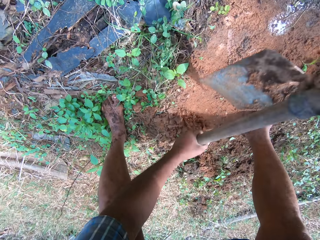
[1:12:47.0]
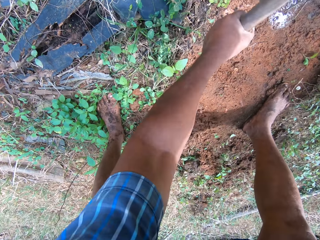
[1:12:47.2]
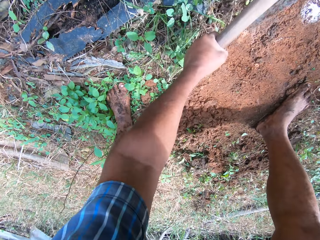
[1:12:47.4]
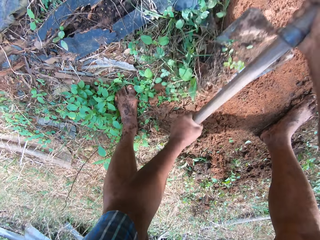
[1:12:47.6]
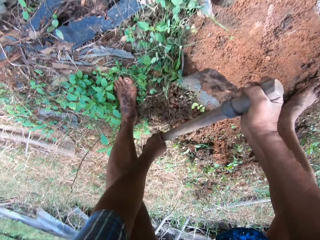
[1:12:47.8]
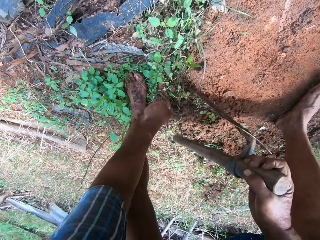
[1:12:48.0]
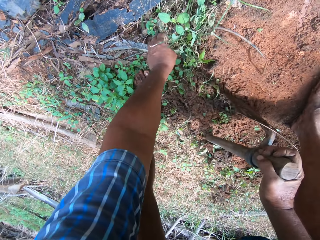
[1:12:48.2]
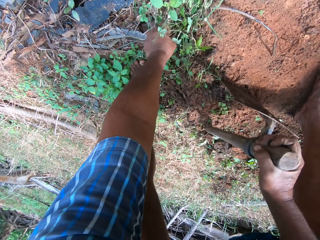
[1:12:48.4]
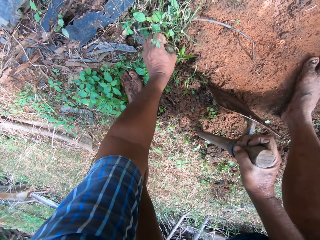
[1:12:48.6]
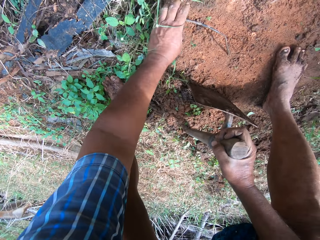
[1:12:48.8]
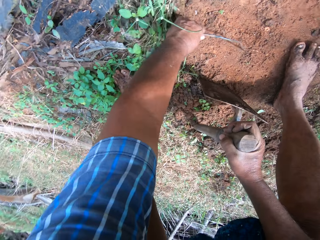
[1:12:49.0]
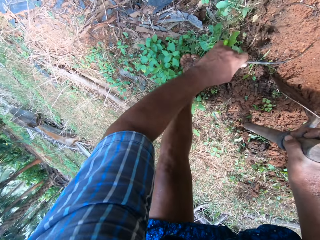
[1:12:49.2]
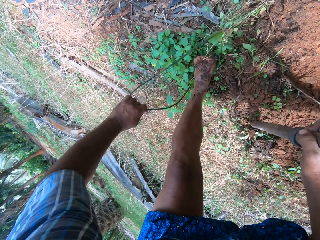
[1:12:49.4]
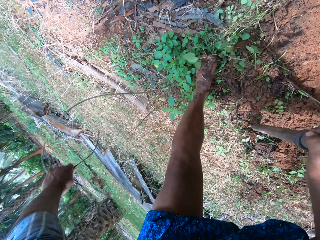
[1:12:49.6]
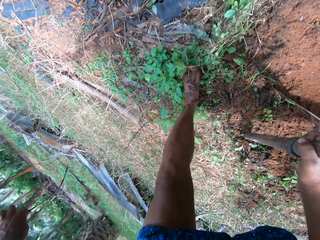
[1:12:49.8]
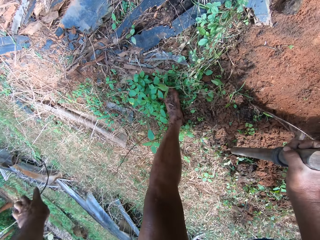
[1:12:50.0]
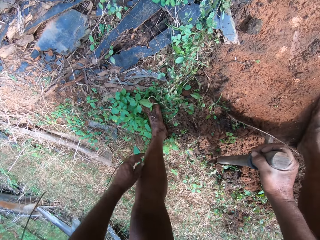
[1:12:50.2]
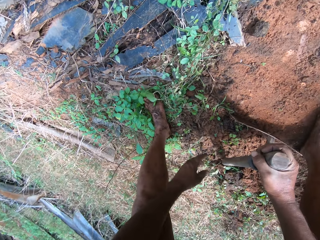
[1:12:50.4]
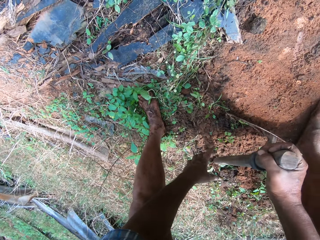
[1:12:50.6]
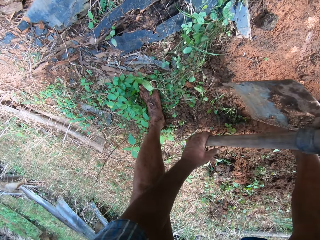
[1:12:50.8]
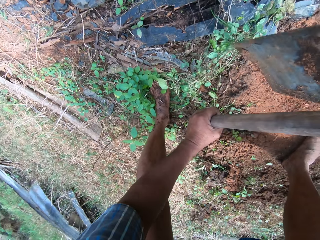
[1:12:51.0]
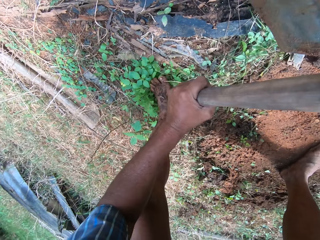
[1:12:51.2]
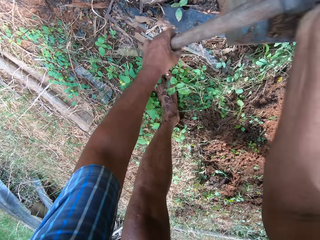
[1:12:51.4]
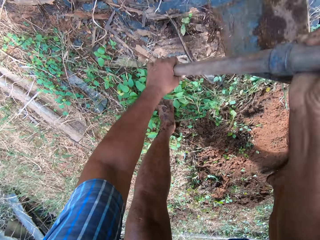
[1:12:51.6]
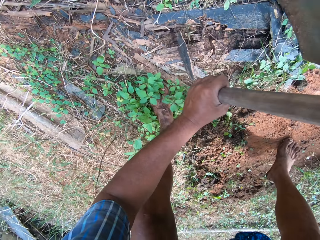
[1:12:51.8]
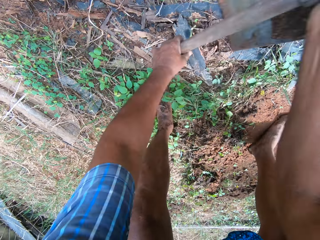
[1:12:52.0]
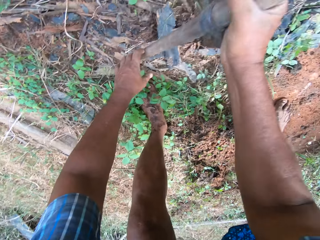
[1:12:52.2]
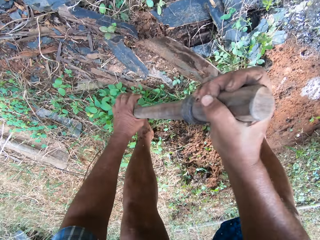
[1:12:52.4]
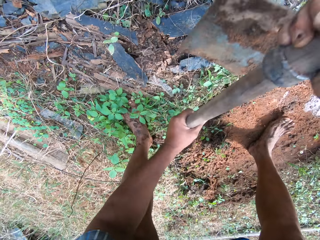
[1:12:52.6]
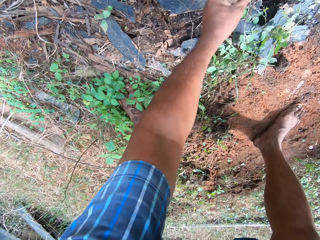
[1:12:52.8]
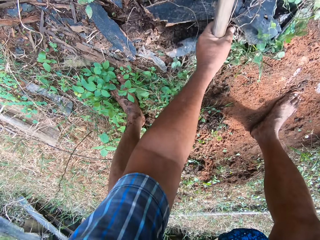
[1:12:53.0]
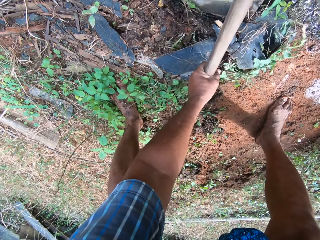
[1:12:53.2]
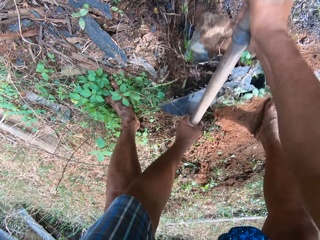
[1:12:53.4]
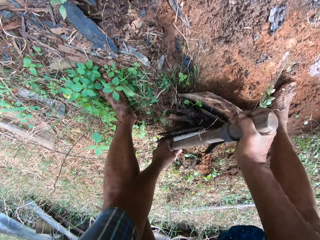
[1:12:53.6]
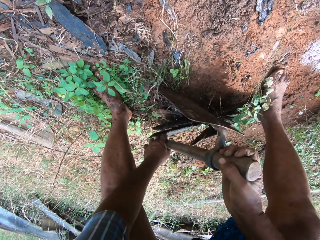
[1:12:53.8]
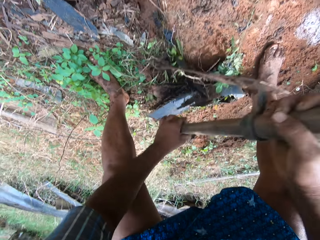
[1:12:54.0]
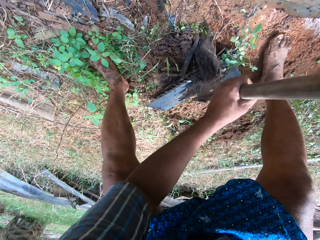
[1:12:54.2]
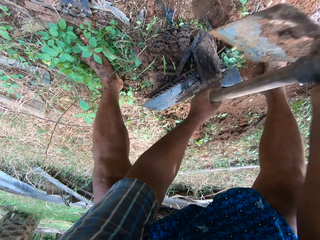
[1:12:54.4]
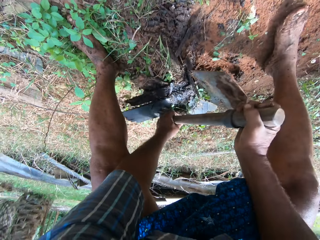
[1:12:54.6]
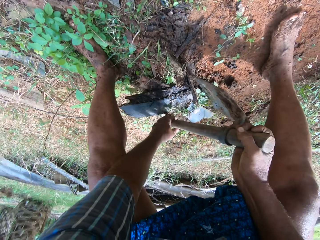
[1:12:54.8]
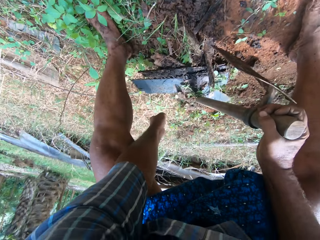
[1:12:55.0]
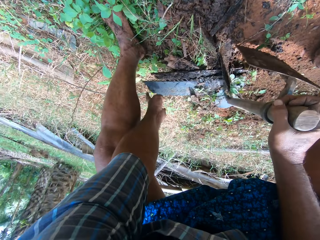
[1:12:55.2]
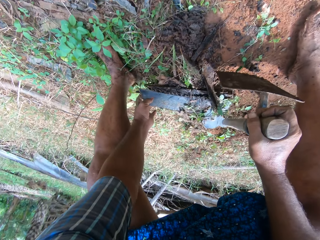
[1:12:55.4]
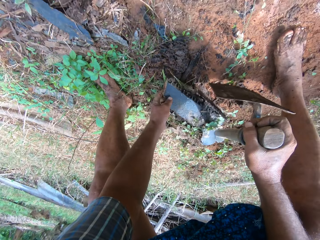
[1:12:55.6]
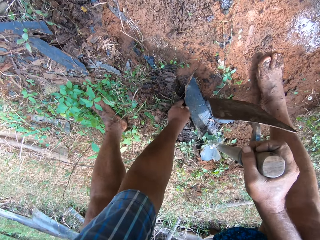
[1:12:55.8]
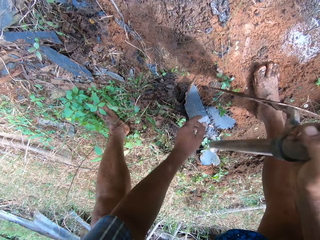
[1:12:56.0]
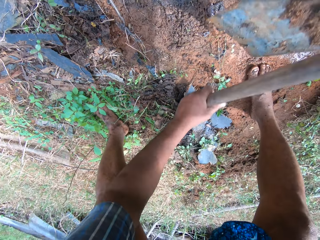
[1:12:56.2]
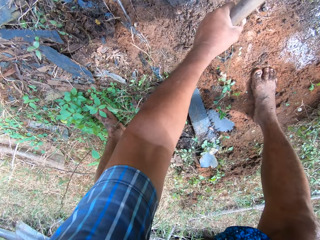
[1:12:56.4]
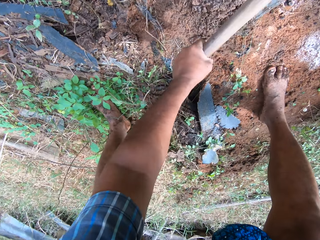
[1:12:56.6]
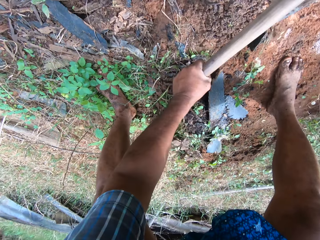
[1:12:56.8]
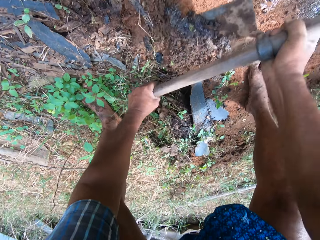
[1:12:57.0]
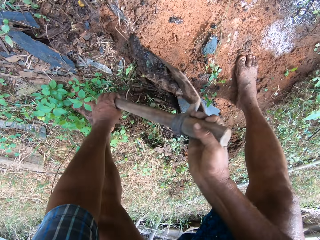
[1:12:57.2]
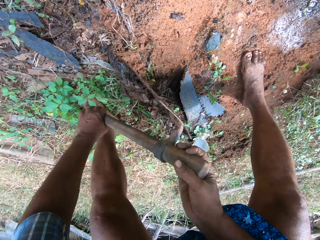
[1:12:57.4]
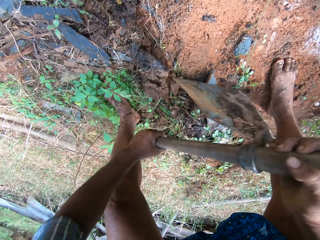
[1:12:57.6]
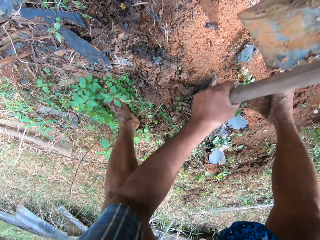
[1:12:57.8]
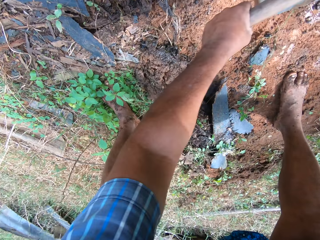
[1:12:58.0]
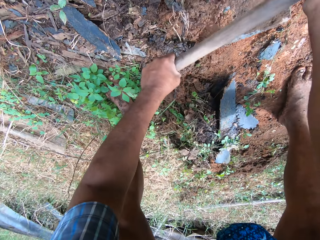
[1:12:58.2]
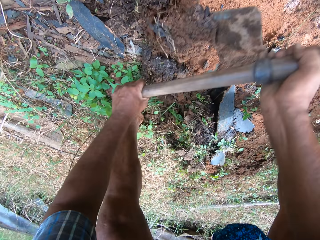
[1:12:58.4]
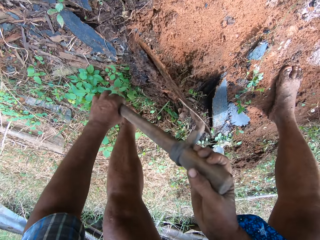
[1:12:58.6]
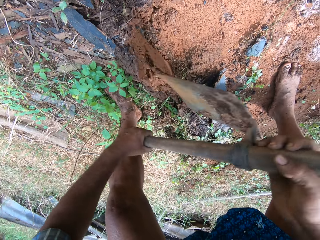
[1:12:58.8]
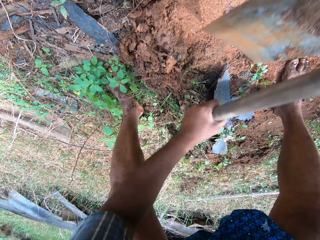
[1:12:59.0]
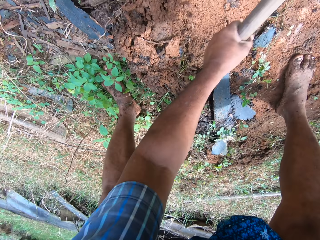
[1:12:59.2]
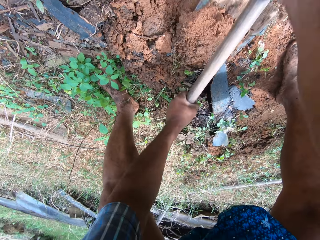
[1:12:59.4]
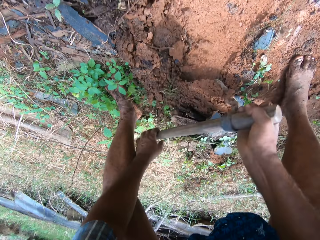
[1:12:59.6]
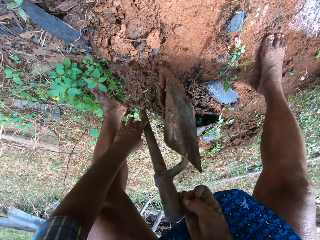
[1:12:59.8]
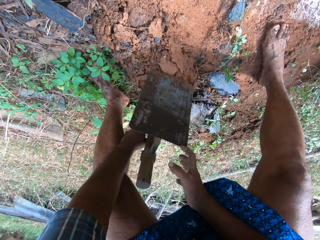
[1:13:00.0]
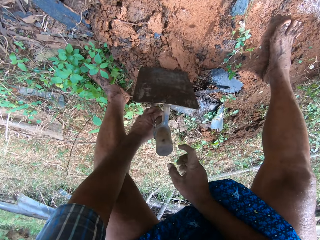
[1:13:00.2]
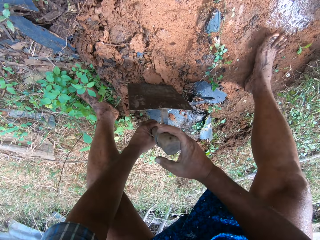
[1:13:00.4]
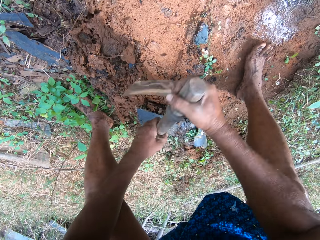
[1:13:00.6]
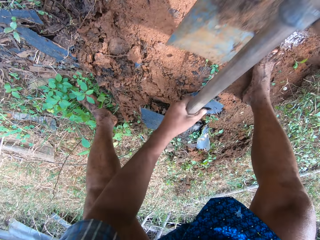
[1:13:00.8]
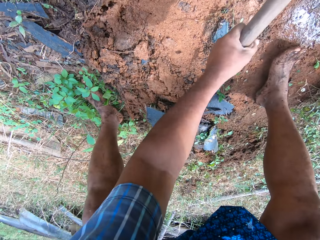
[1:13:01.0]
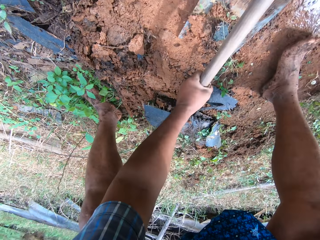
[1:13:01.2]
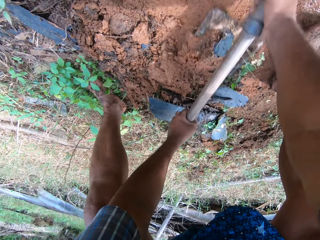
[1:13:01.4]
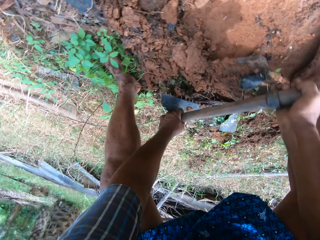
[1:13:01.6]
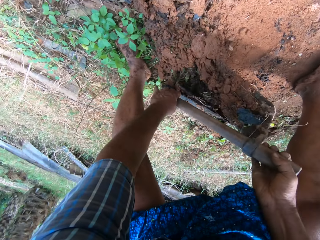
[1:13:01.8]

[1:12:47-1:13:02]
The camera wearer moves a rope on the ground with his left hand. He collects a dry stick and throws the stick away. He digs the ground with the hoe in his hands. He moves the pieces of wood on the ground with his left hand. He digs the ground with the hoe in his hands.

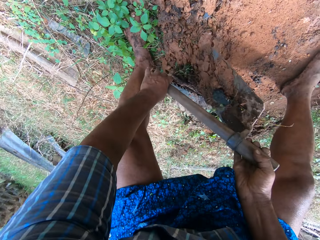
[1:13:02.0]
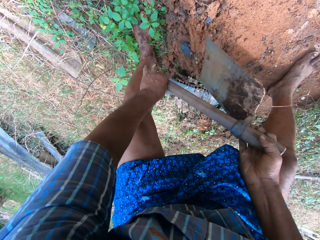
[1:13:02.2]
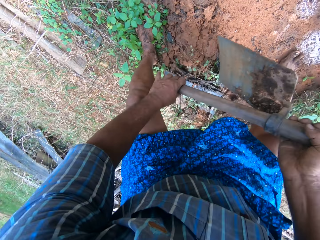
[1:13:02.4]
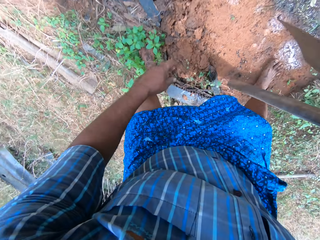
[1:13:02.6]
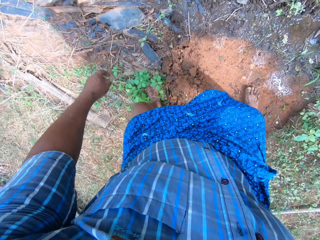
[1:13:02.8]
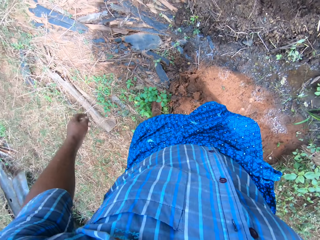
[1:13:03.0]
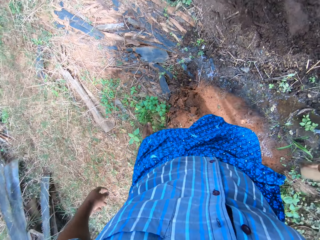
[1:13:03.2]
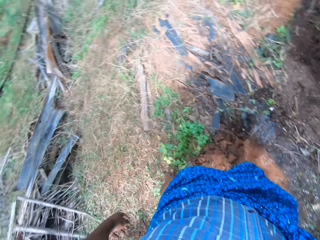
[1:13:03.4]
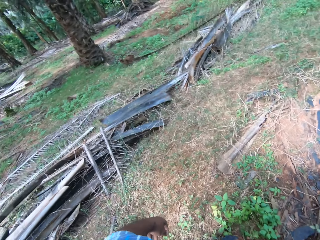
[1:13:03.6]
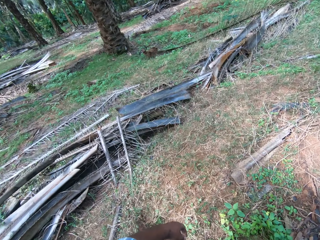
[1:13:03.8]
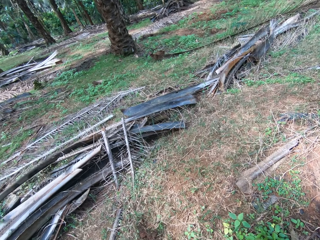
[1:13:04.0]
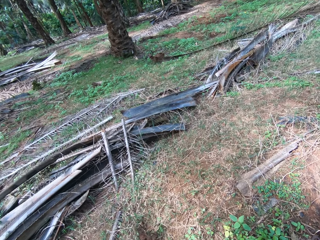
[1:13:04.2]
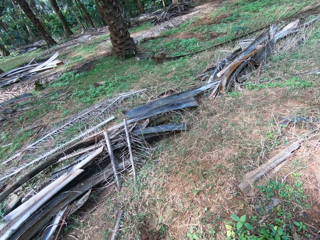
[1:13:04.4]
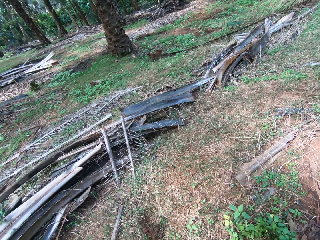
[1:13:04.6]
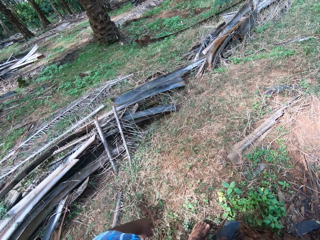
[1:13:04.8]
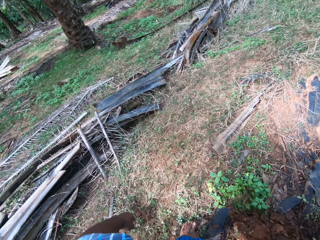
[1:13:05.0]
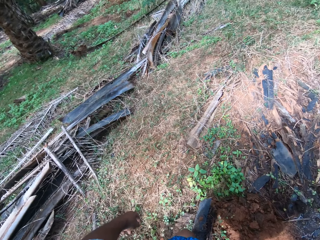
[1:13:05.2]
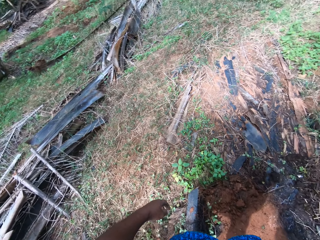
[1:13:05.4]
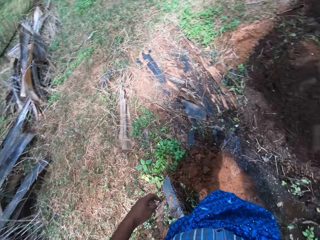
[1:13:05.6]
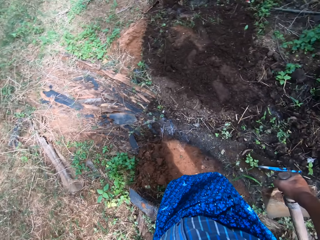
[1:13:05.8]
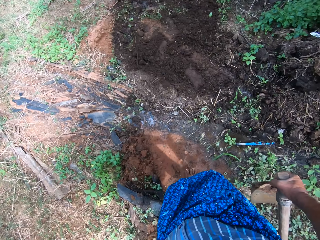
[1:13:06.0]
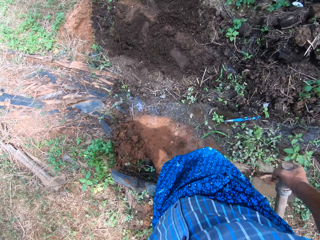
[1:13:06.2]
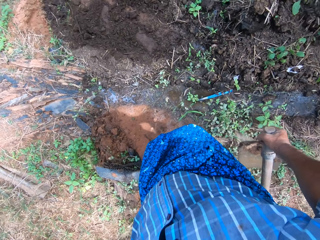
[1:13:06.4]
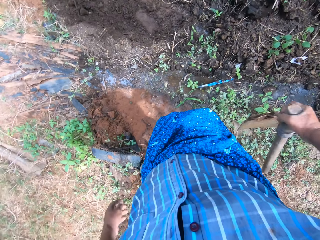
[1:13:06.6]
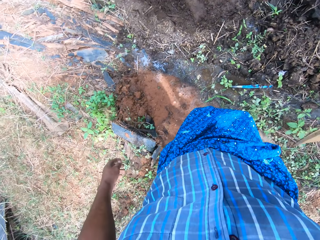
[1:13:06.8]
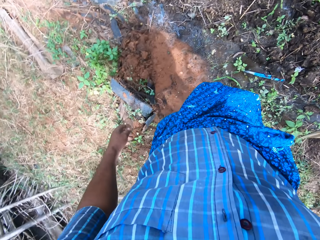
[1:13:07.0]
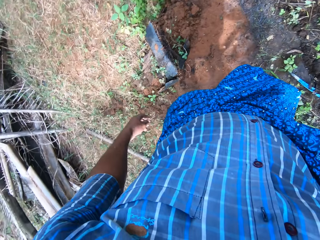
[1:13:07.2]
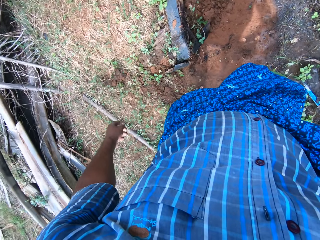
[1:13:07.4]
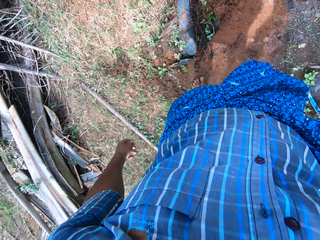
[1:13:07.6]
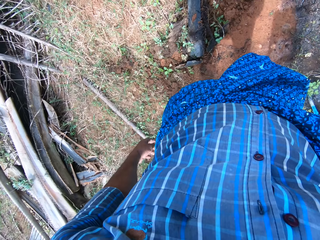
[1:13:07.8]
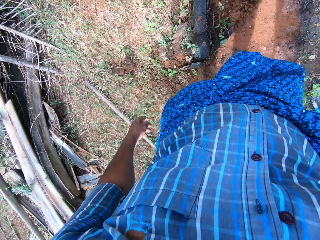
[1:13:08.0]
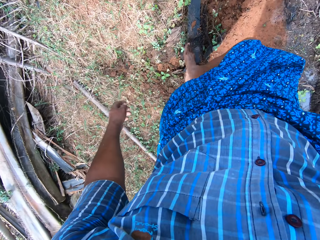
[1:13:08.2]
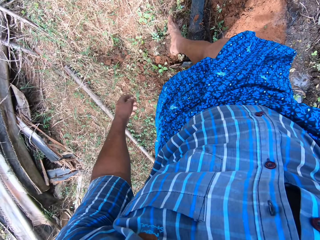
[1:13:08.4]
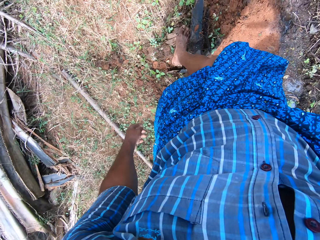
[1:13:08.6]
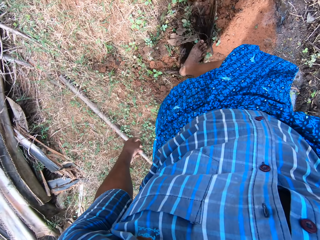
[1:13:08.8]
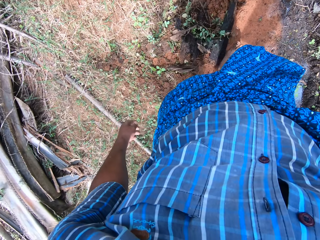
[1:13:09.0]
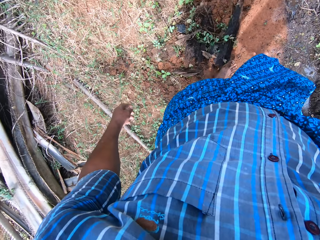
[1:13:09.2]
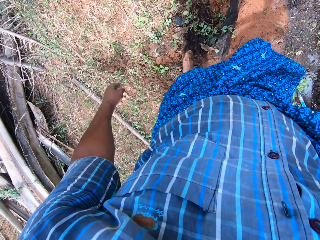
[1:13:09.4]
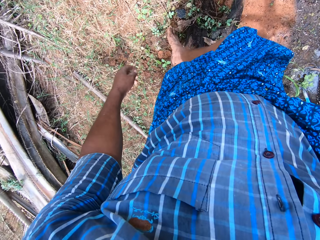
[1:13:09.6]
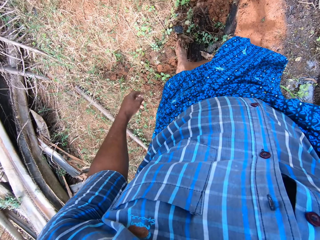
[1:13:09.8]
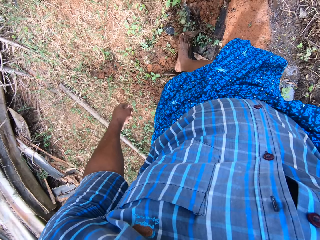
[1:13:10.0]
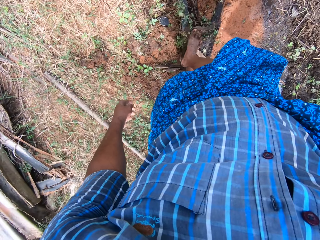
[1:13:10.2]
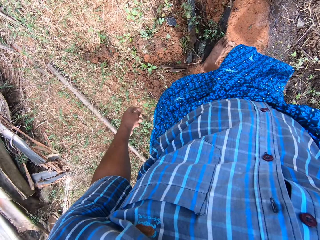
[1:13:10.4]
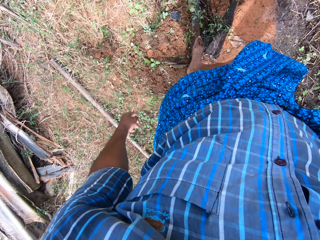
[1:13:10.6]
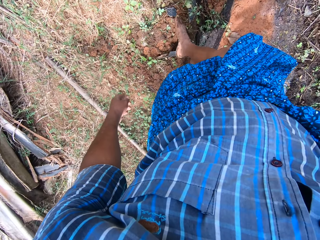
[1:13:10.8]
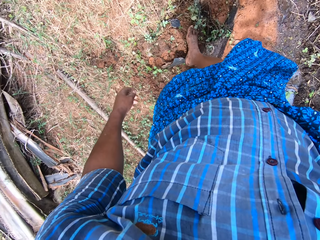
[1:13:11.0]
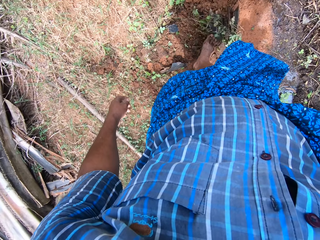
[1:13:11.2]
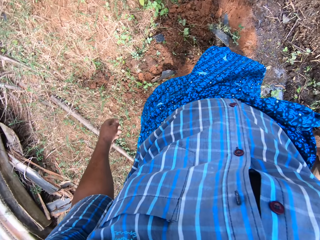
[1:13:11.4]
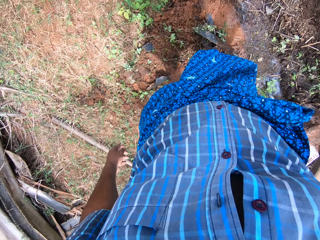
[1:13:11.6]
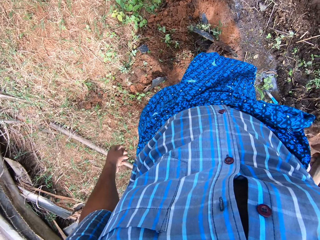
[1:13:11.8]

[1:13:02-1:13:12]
The camera wearer looks around the farm. He moves the pieces of wood on the floor with his right leg. He pushes soil with his leg.
